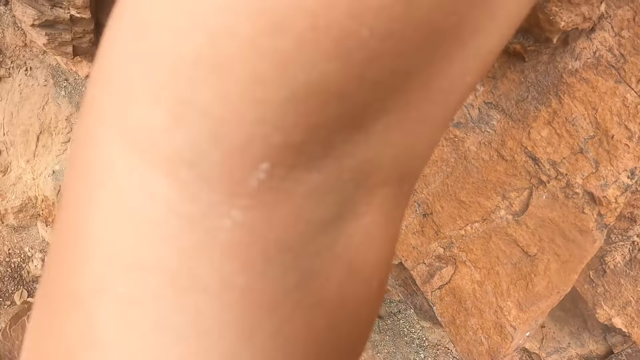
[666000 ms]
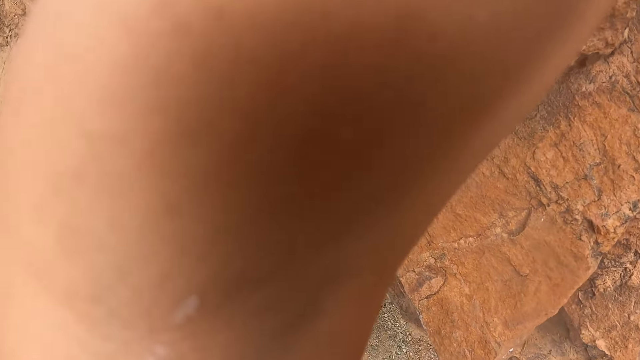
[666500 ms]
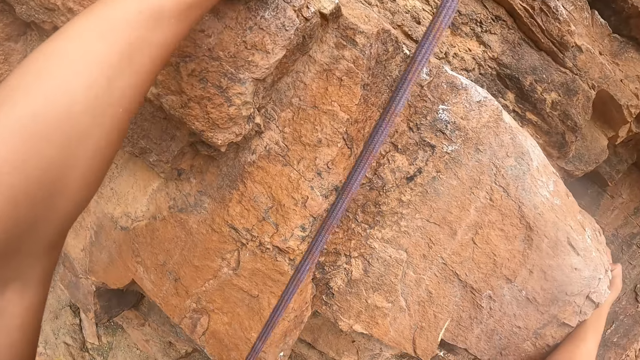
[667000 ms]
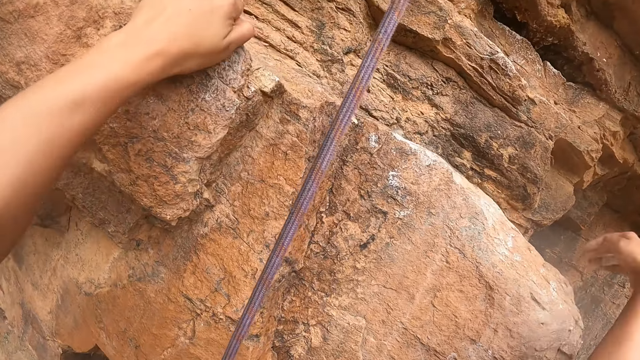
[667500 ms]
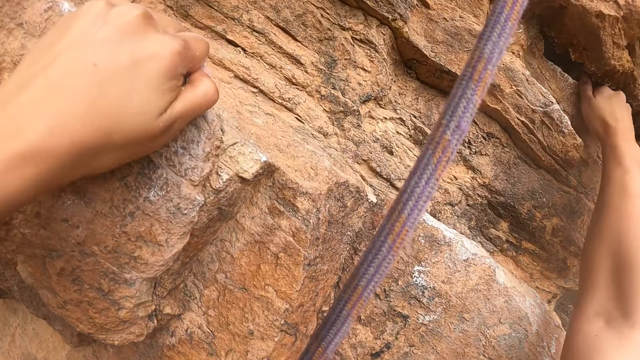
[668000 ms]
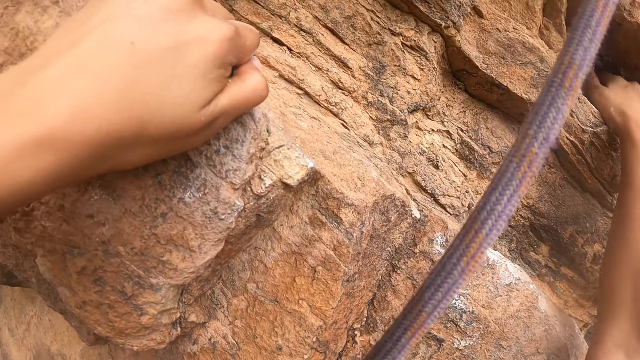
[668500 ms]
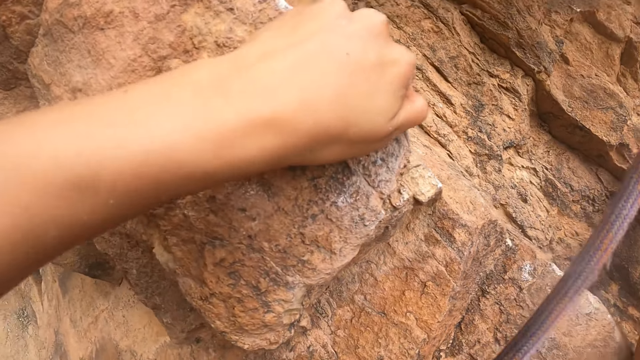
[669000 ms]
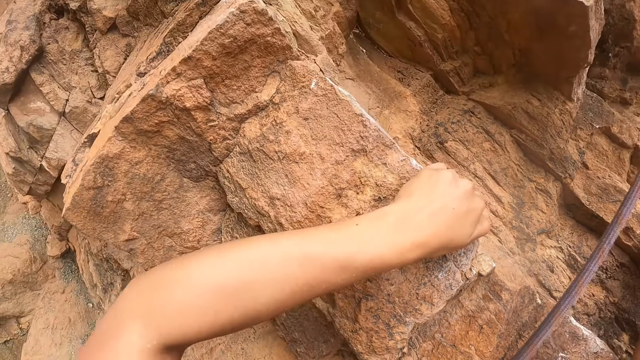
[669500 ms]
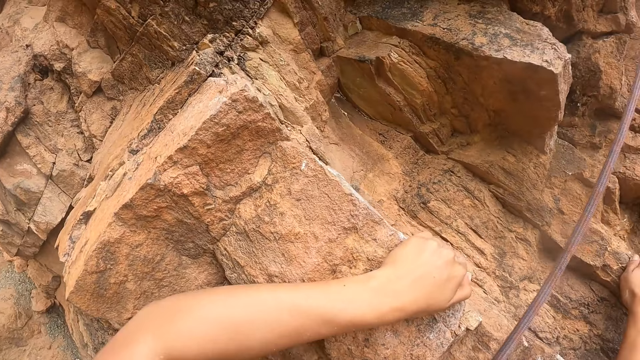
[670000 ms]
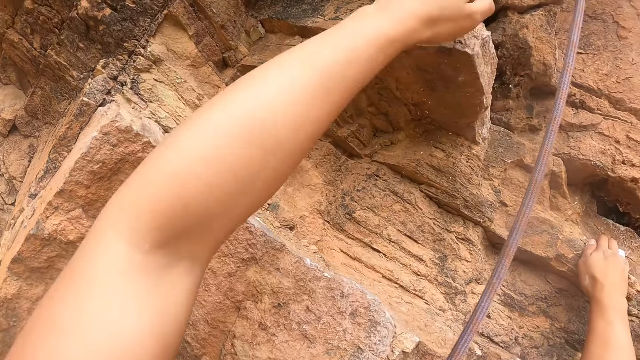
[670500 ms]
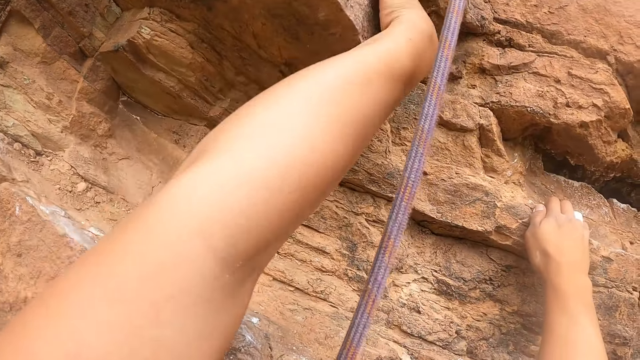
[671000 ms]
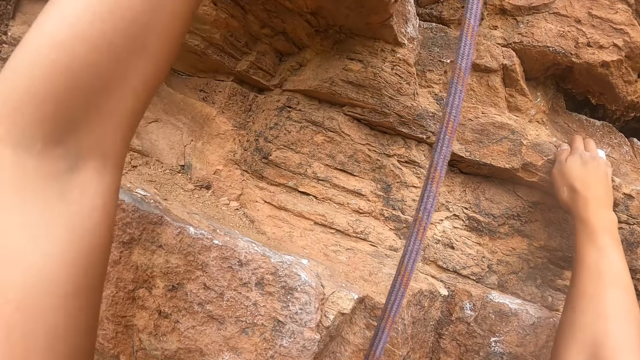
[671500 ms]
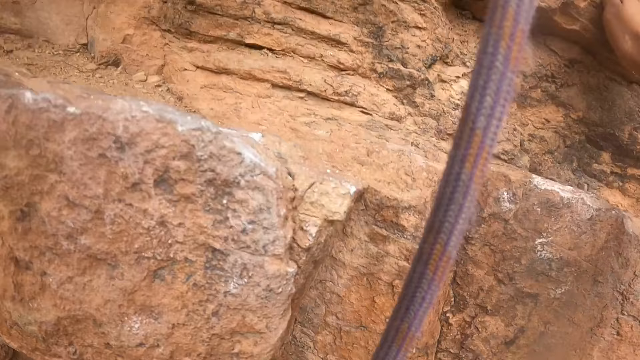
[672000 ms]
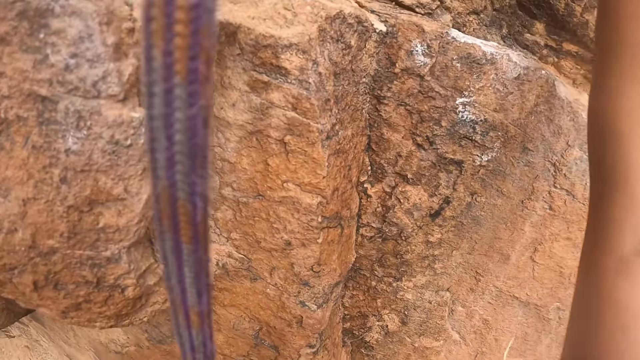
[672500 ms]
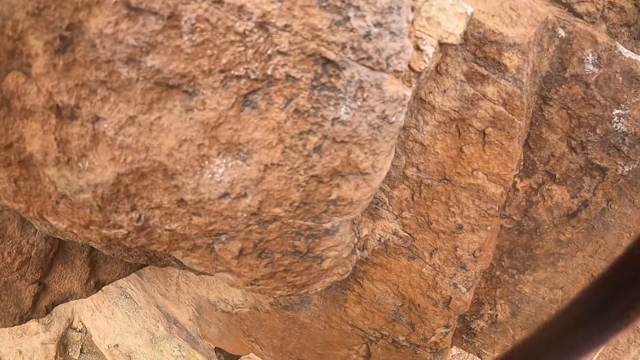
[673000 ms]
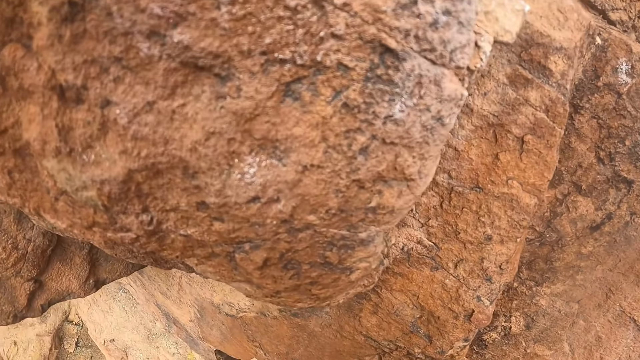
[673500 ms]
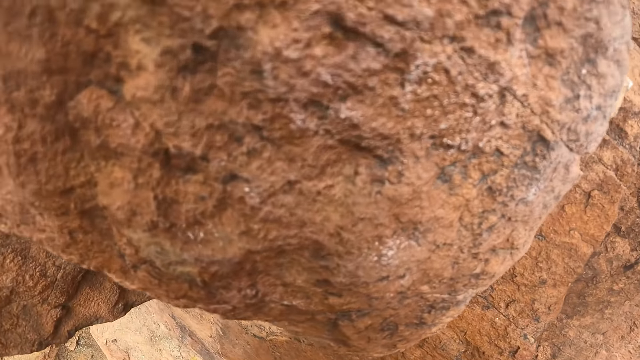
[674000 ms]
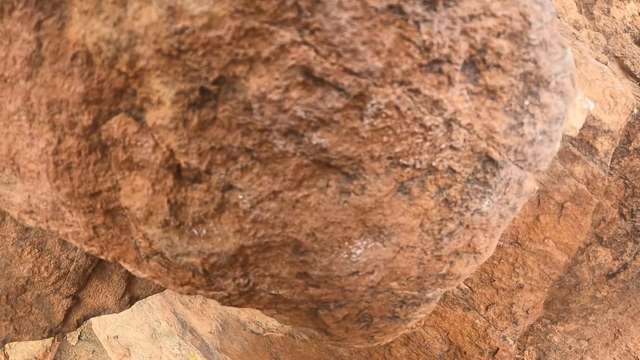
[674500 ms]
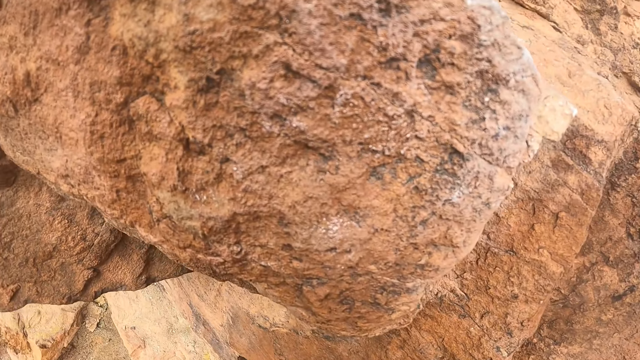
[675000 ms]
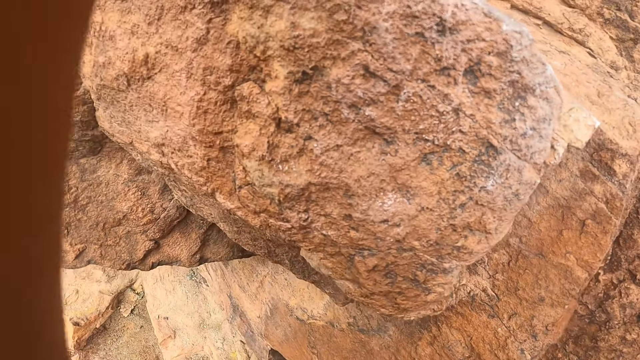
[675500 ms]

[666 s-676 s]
The camera wearer lifts the hand. They climb the mountain.

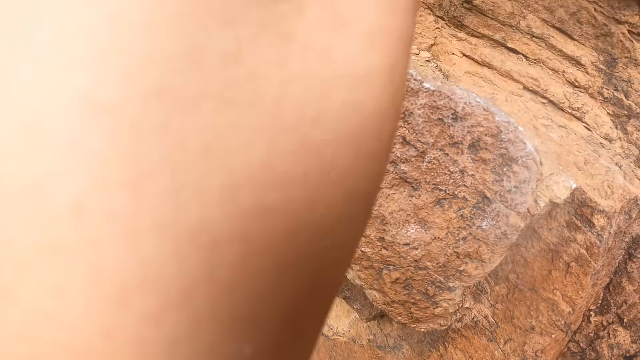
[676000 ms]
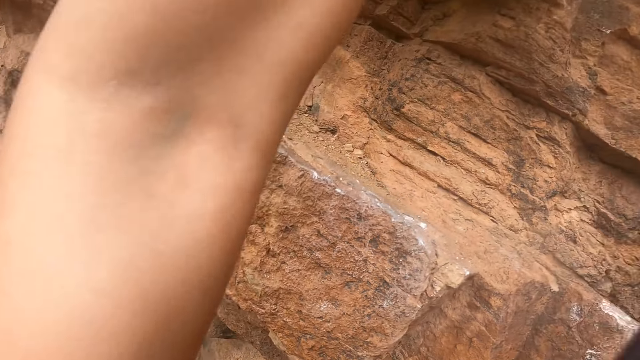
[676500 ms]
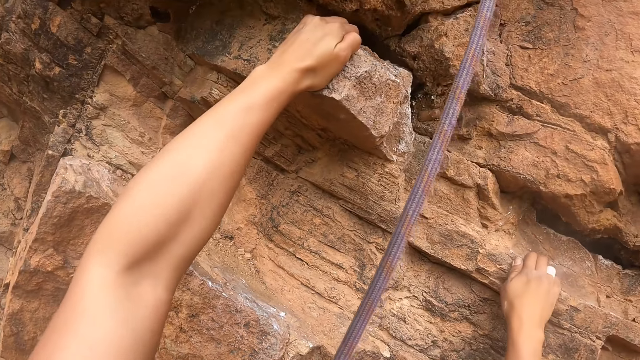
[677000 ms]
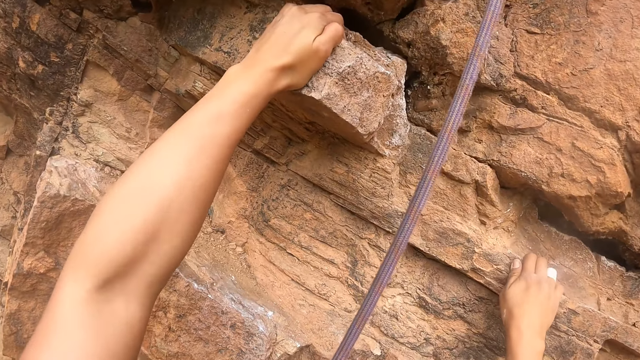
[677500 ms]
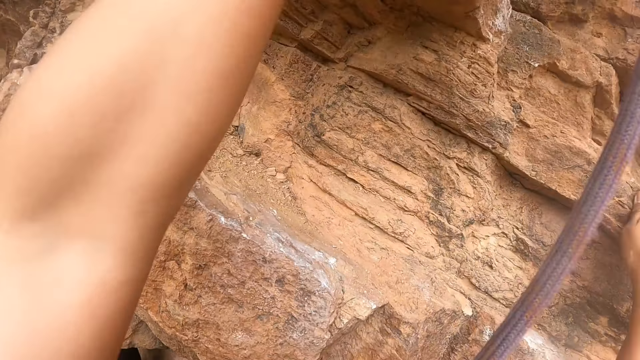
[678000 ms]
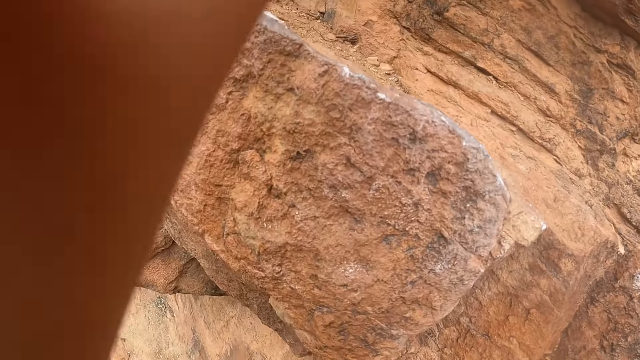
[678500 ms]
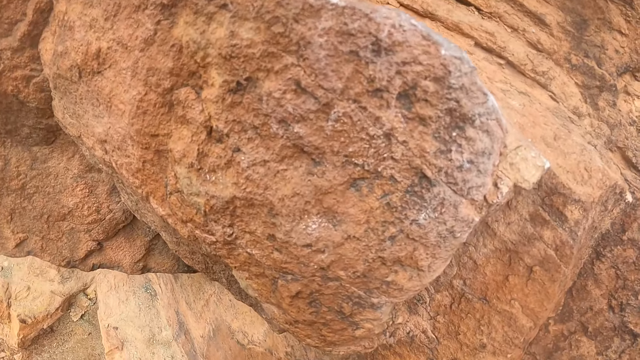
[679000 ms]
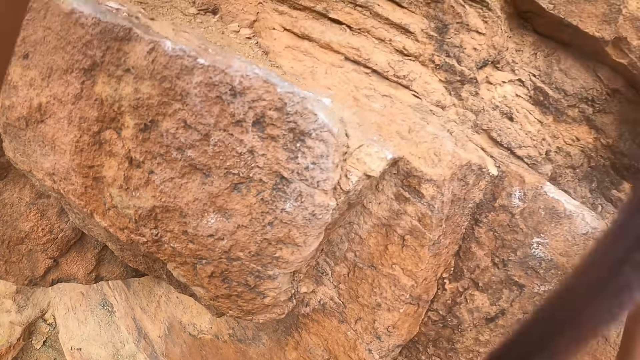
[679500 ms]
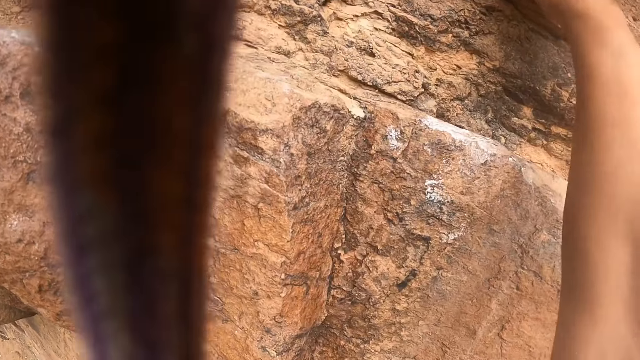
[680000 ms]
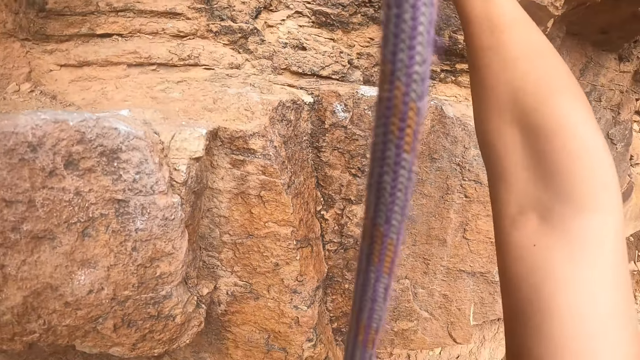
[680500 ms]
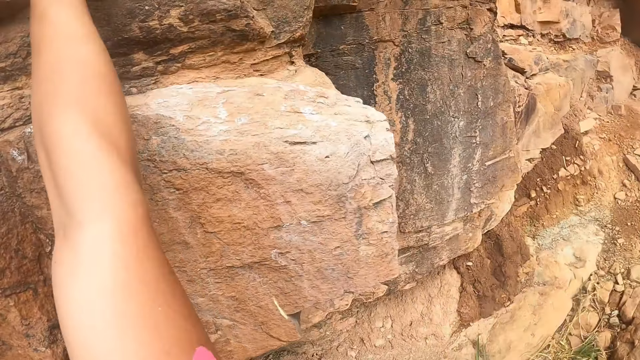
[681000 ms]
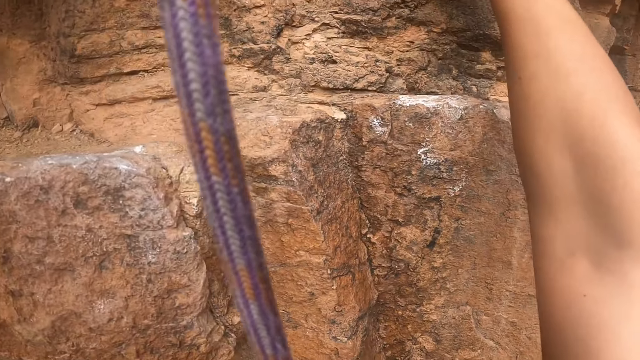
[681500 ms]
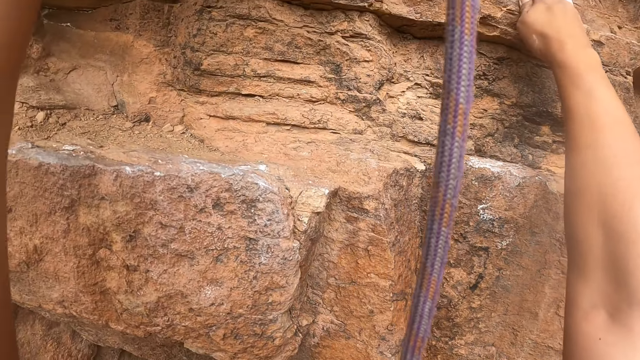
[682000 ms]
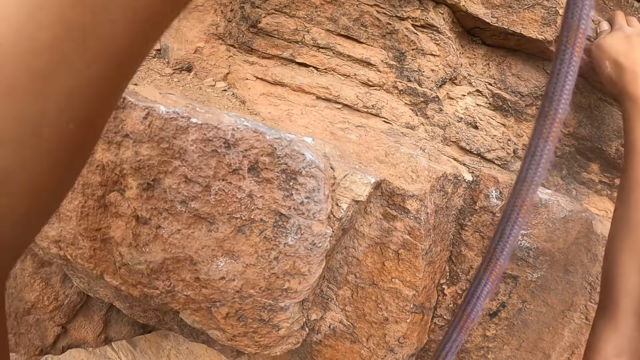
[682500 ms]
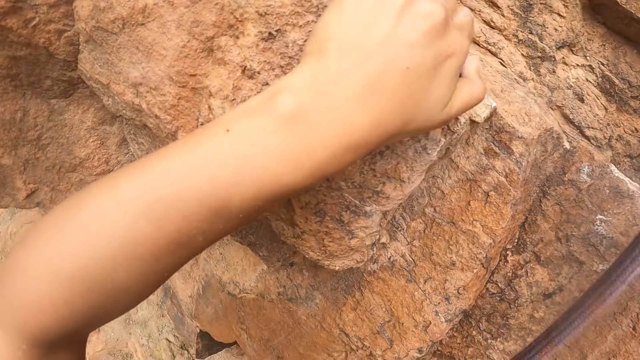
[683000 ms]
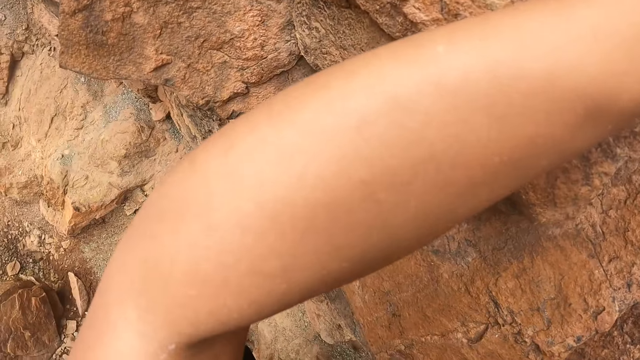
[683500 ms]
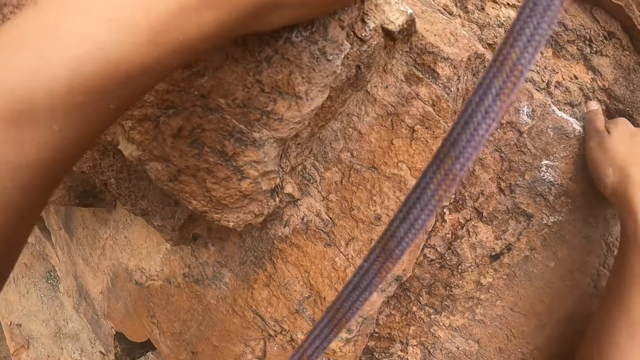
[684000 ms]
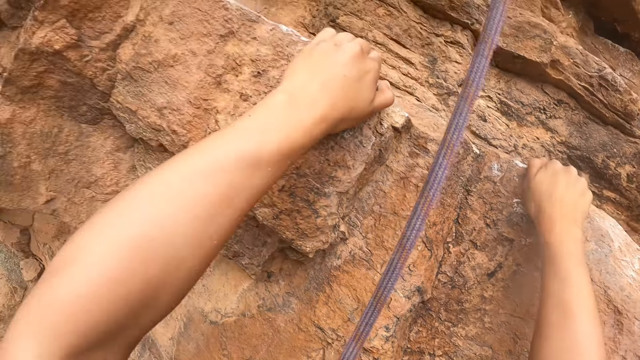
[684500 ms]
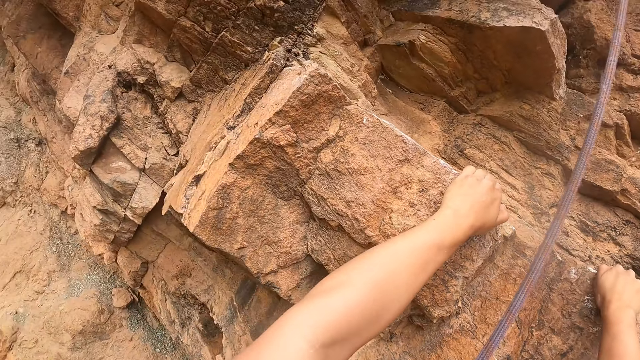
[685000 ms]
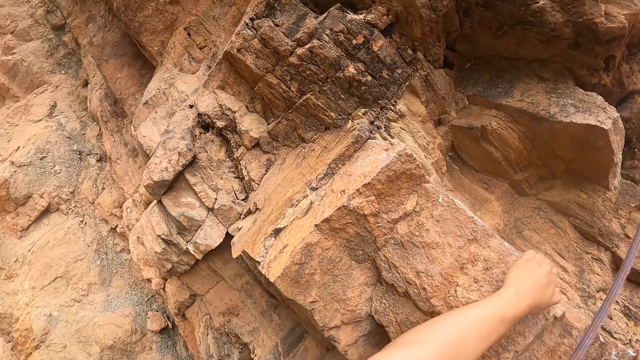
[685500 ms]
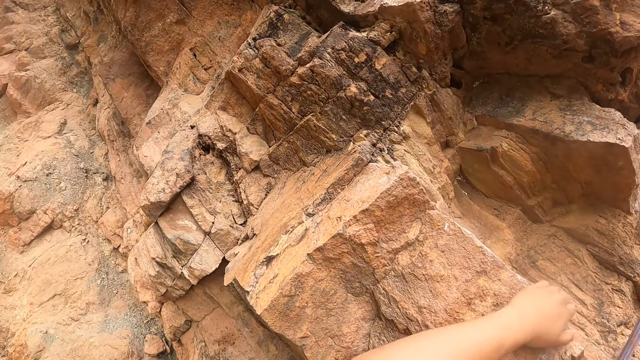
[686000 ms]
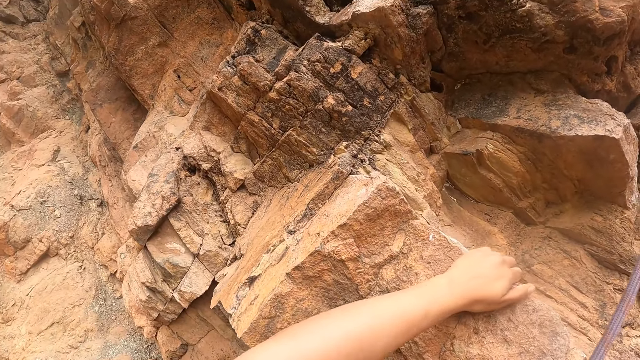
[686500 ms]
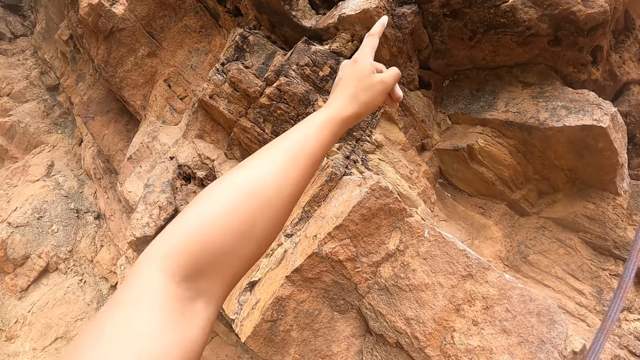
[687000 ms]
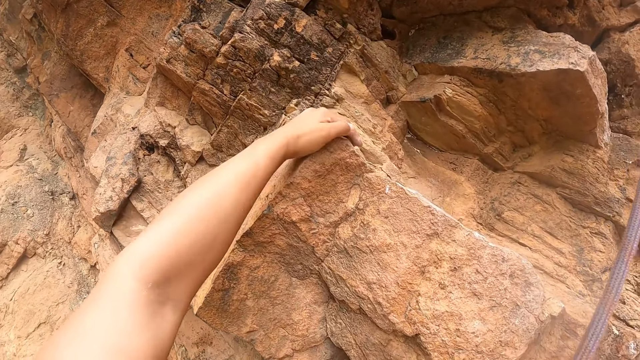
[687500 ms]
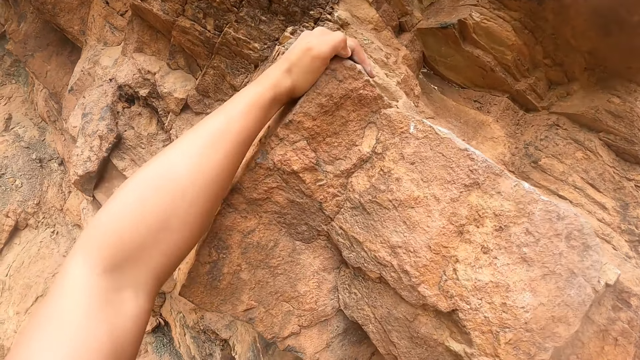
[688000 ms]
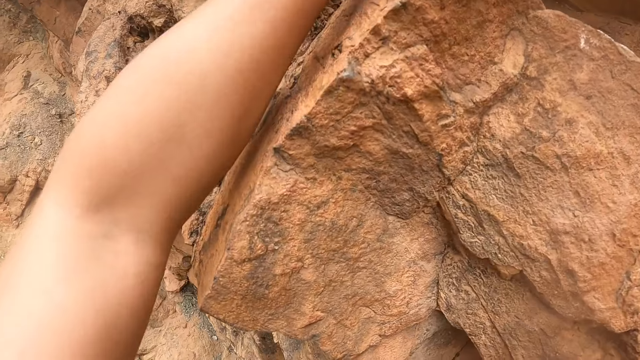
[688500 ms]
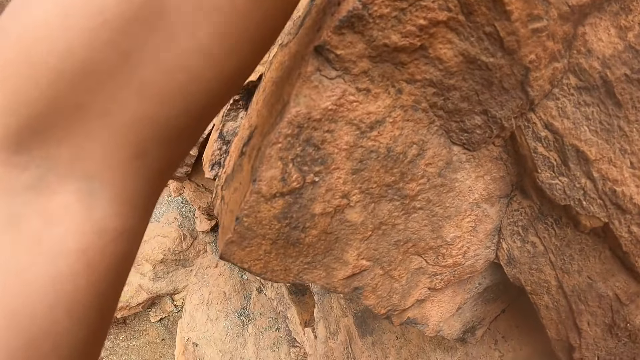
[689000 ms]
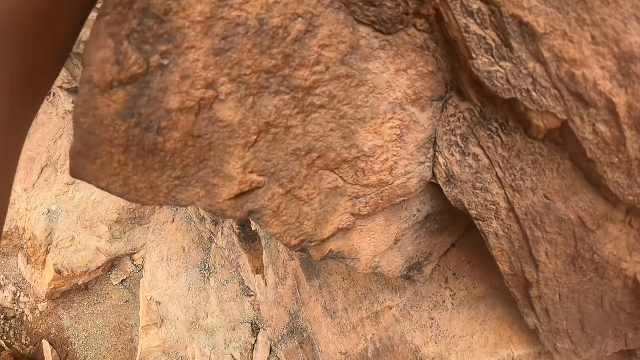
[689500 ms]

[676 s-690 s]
The camera wearer raises the hand. They look around. They point at the mountain. They hold the mountain.
